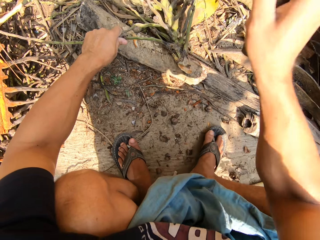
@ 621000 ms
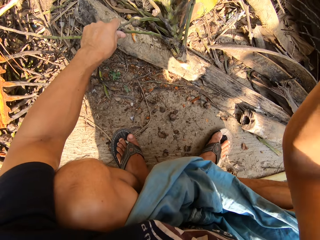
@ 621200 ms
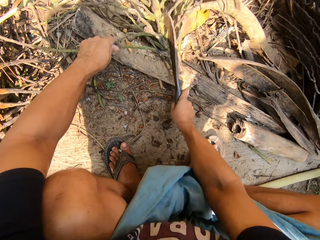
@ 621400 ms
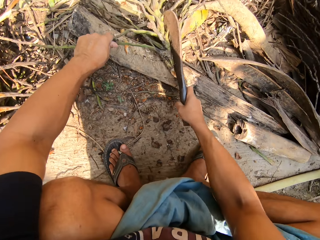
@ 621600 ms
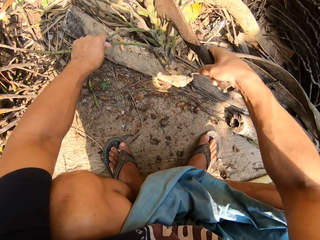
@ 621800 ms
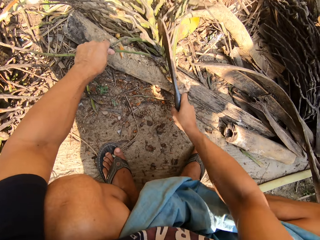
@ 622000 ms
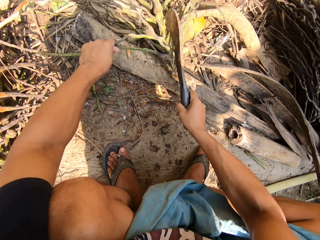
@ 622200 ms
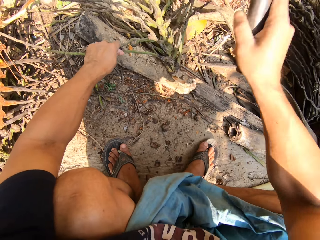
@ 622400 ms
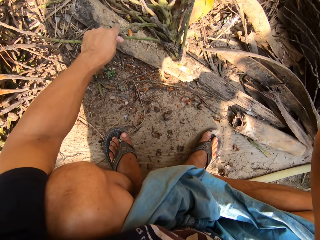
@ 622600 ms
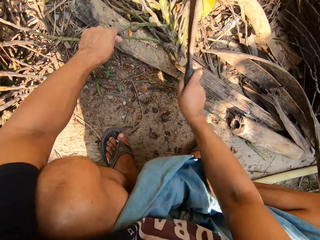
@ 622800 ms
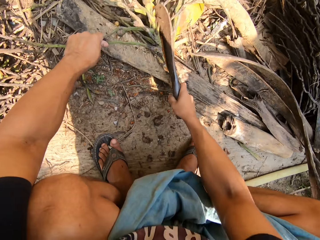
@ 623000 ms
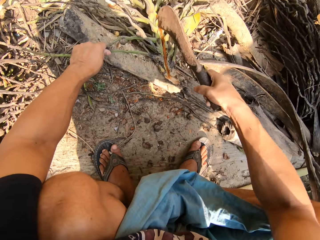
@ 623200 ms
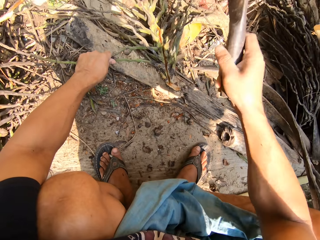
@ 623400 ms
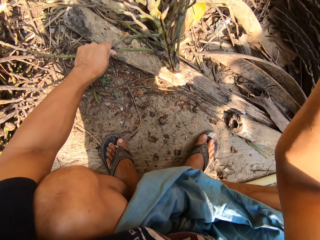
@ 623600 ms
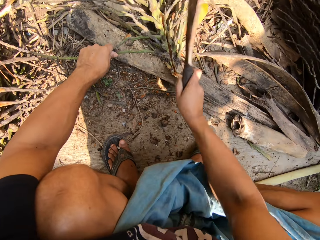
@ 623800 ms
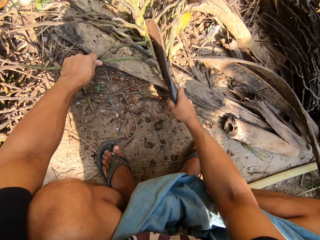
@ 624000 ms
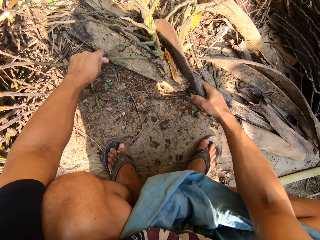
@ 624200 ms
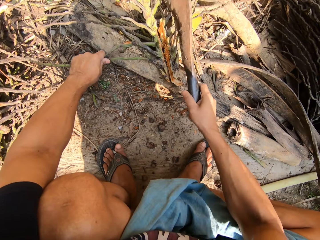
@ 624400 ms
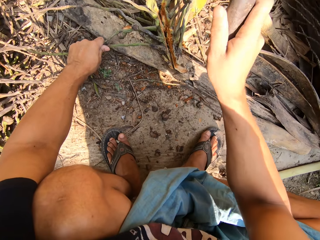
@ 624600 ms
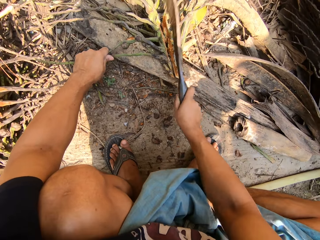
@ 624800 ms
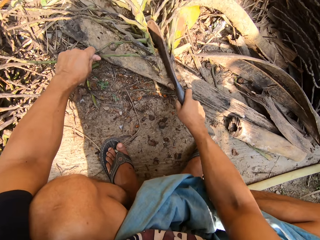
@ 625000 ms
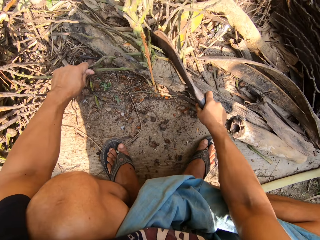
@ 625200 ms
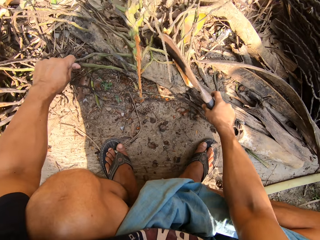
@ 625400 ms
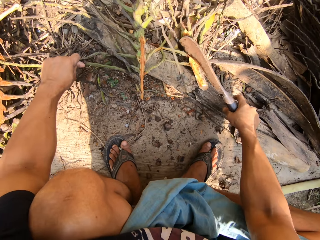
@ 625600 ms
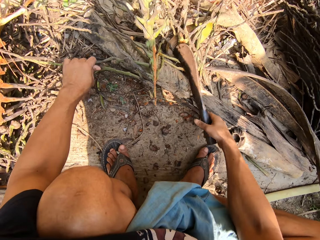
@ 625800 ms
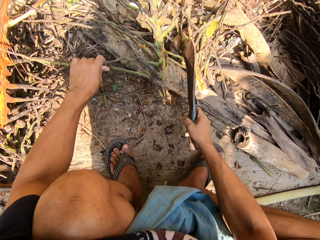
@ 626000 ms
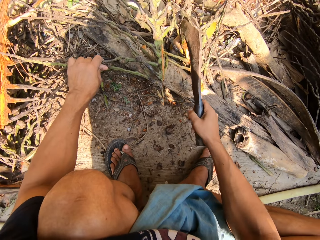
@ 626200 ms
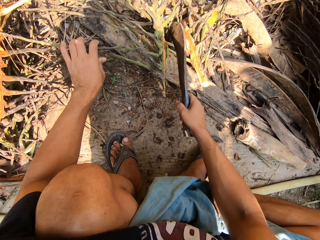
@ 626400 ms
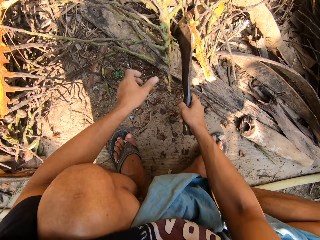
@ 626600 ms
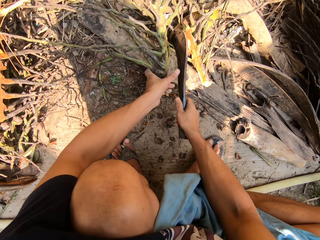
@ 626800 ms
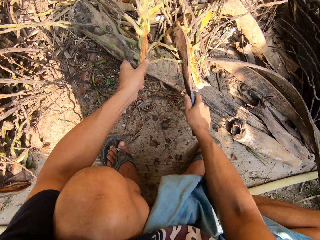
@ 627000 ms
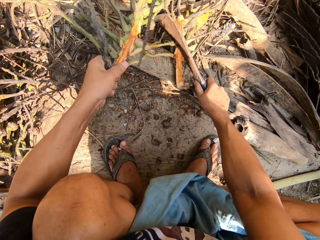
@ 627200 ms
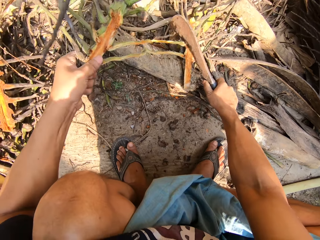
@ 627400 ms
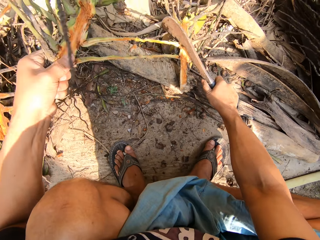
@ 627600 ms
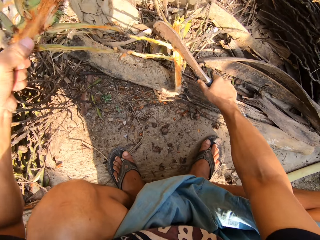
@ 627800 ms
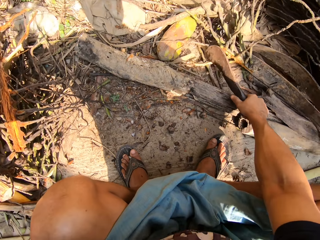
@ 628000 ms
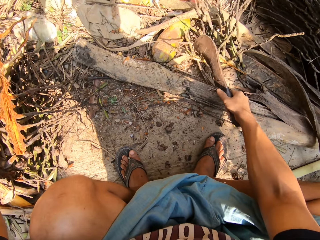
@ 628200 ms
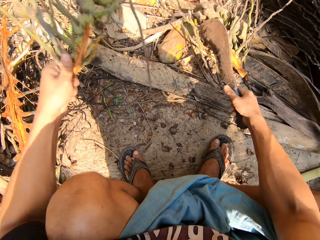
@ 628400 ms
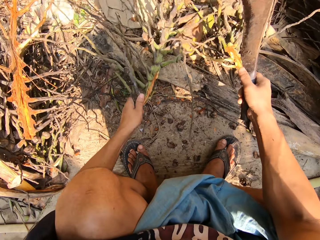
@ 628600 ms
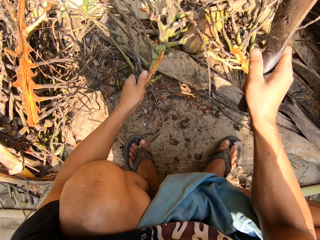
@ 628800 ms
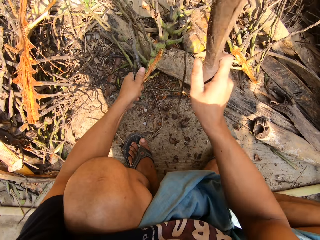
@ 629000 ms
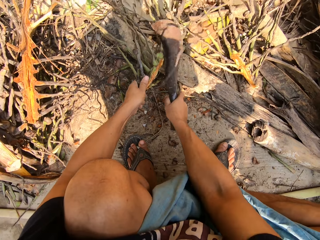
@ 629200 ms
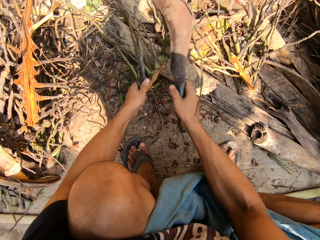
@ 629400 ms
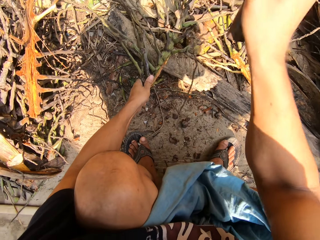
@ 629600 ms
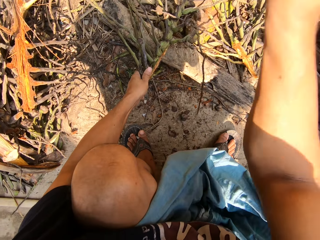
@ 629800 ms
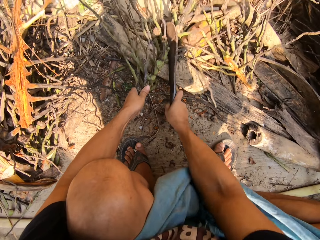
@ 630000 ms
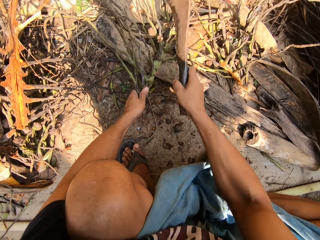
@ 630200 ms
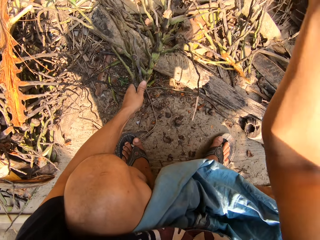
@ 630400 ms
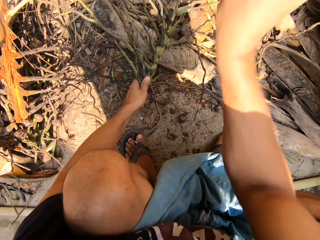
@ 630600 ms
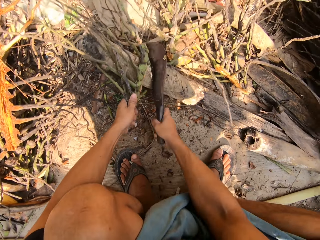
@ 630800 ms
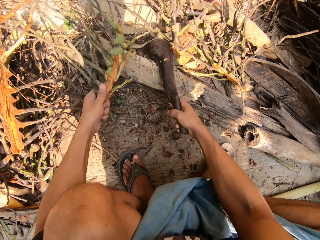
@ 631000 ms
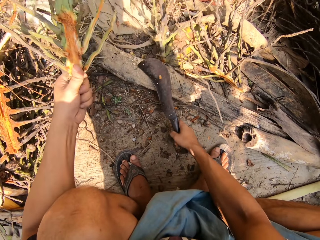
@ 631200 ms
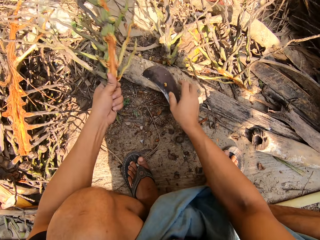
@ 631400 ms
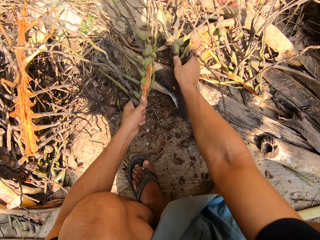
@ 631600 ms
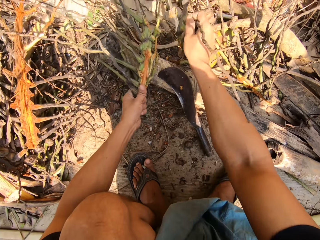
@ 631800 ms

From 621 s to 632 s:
The camera wearer cuts the plant. They pick up part of the plant. They cut the plant.

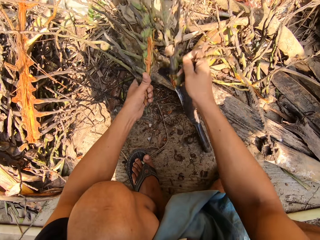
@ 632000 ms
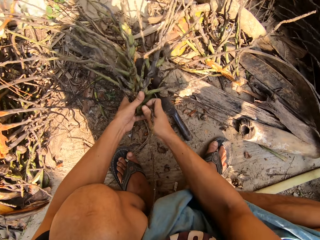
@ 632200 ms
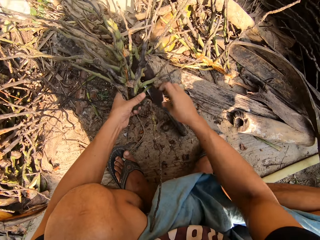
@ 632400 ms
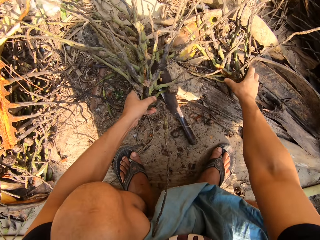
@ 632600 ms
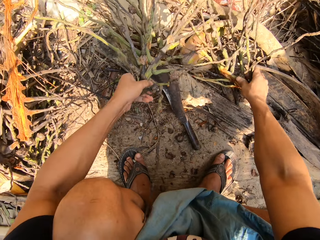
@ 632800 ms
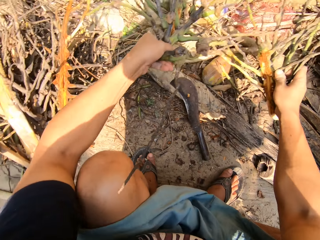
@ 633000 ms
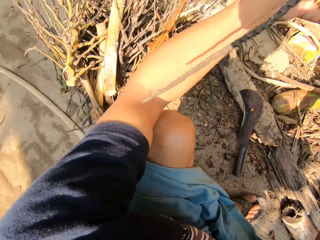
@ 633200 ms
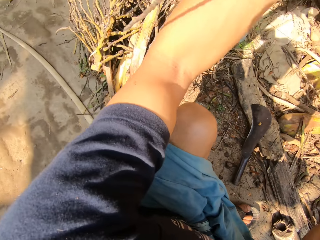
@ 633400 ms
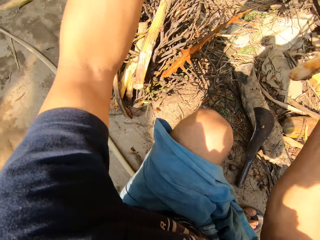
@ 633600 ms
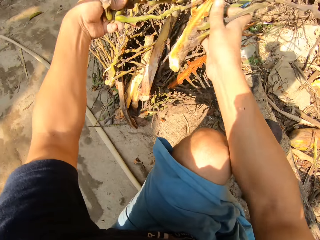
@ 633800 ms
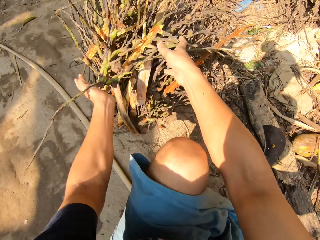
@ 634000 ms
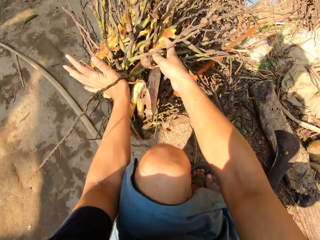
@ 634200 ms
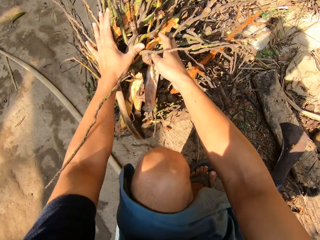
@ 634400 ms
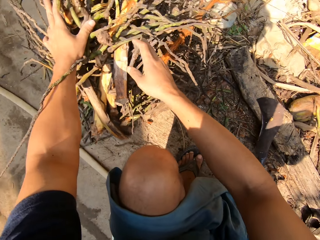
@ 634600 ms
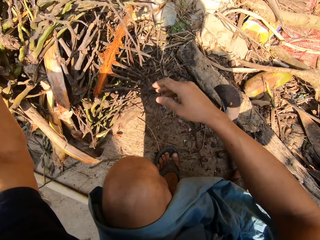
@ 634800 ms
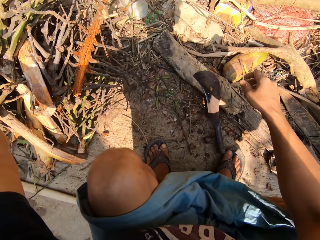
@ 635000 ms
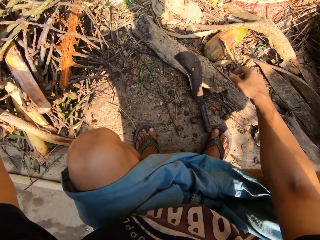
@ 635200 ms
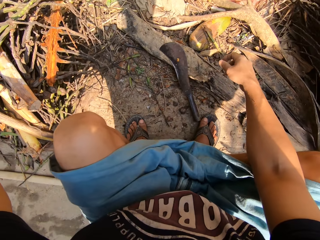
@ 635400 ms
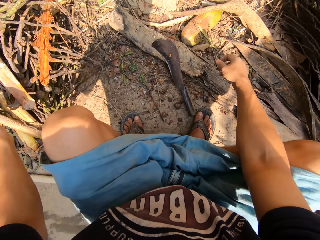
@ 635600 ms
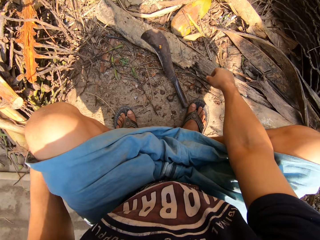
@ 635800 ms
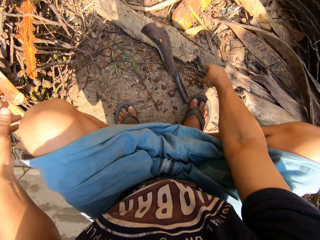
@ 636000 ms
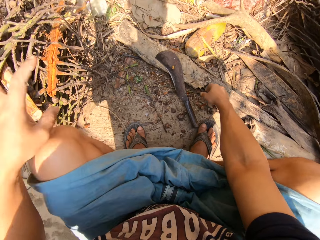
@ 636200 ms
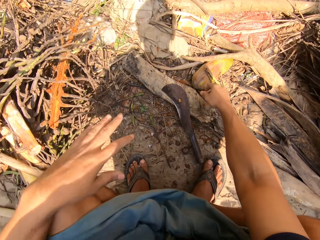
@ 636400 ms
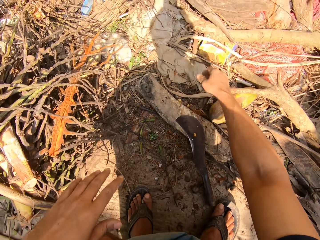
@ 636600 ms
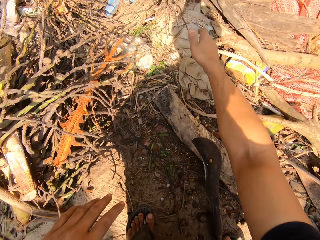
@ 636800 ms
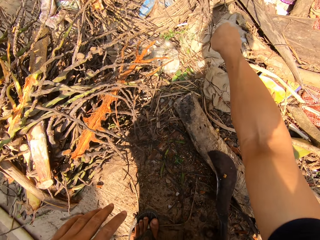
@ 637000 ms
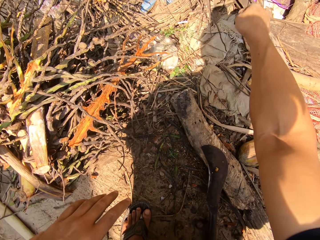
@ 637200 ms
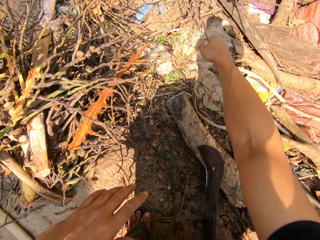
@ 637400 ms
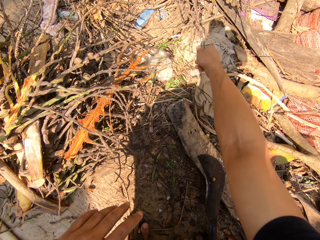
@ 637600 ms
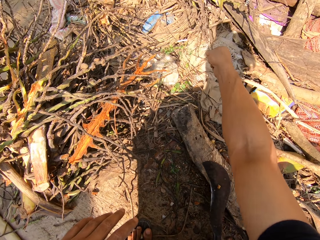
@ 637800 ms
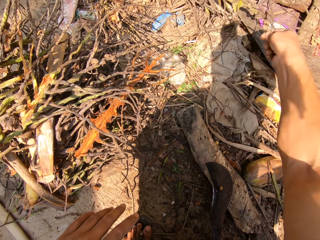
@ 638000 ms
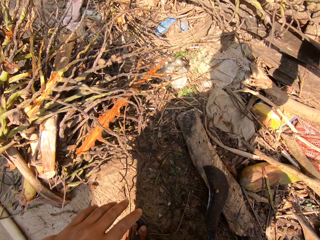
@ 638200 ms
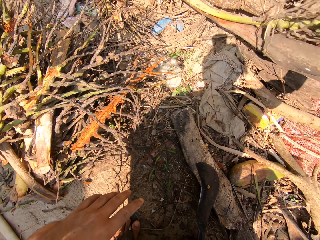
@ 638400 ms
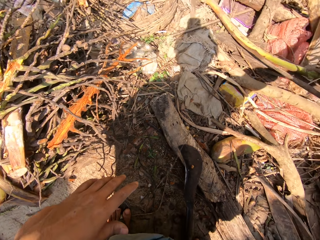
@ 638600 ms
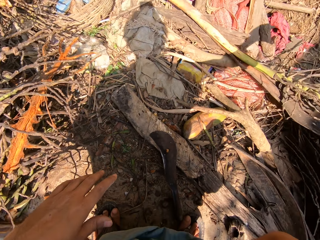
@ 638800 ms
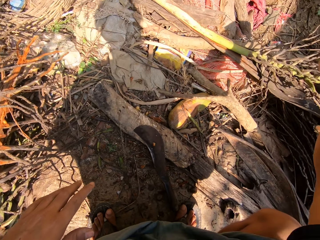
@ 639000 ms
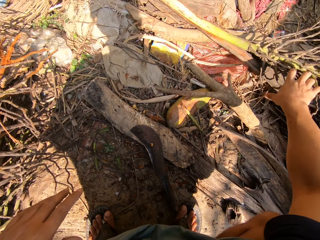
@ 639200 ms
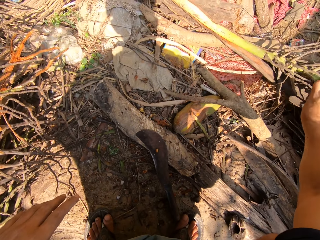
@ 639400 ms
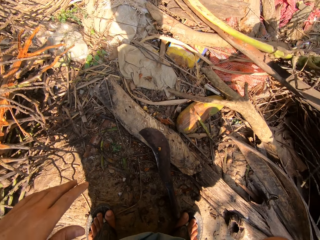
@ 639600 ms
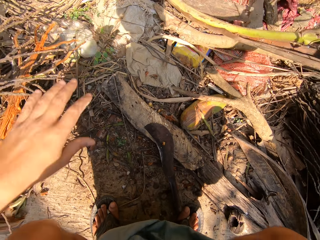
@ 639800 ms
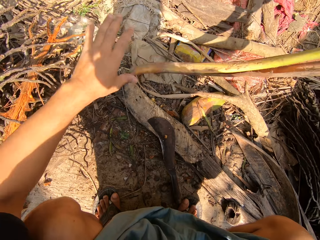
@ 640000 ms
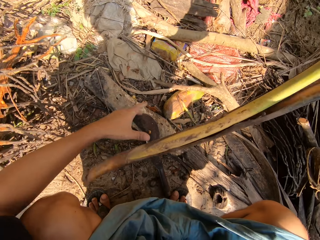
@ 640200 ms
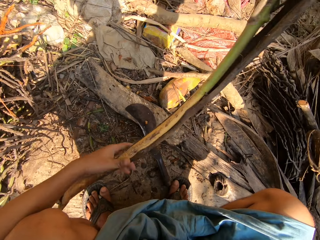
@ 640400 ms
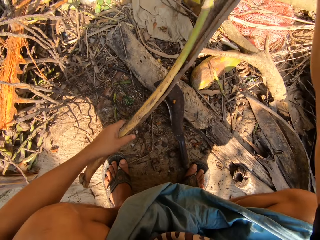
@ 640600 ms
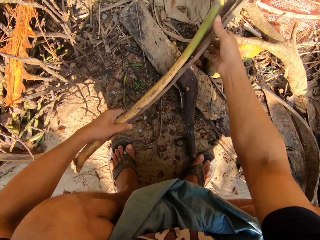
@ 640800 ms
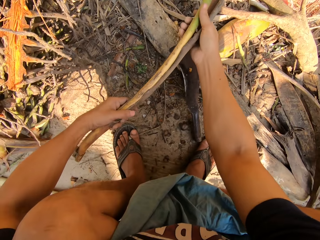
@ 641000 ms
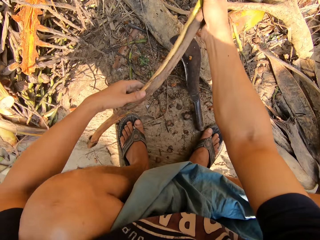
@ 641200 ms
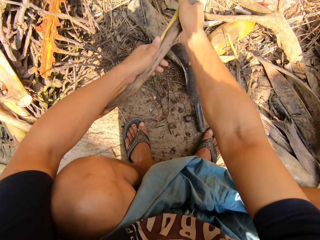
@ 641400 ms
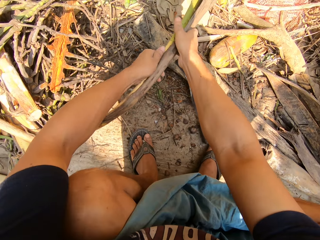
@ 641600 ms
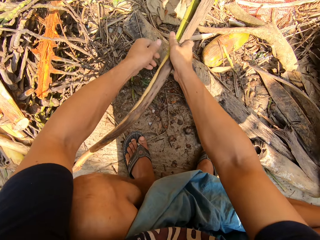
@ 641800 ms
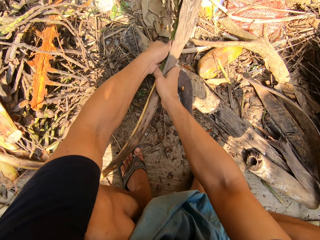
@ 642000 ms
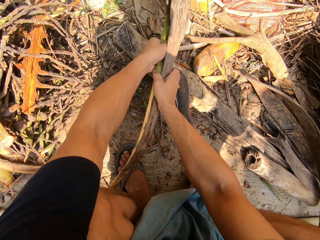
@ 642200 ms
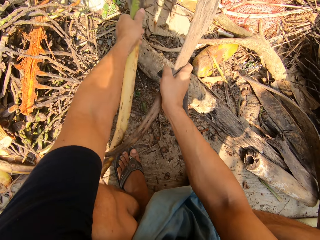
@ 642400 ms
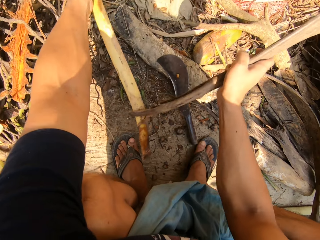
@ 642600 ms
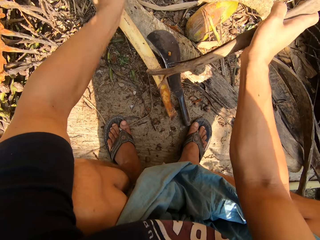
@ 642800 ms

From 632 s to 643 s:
The camera wearer gathers the dried plants with both hands. He places the dried plants in a pile of dried plants with both hands. He pulls a dried plant with his right hand. He passes the dried plant from his right hand to his left hand. He pulls apart the dried plant with both hands. He removes the leaf sheath.
